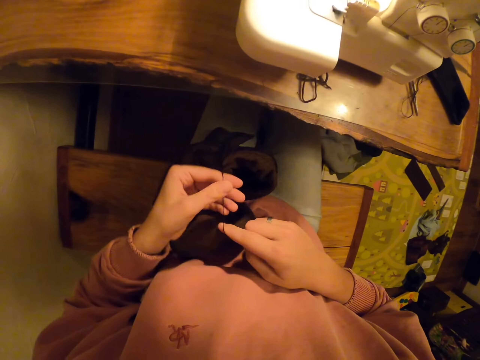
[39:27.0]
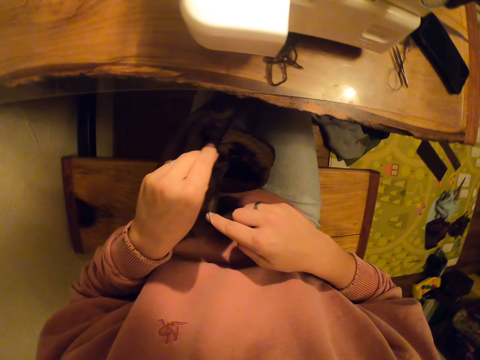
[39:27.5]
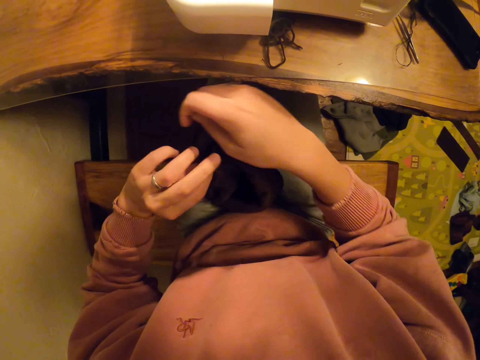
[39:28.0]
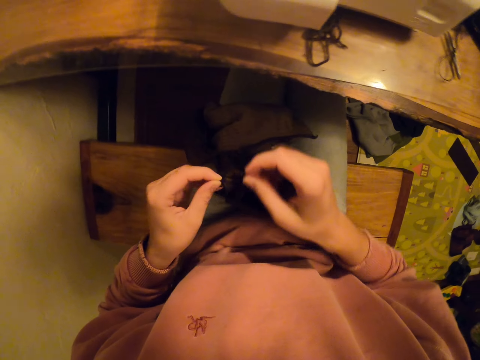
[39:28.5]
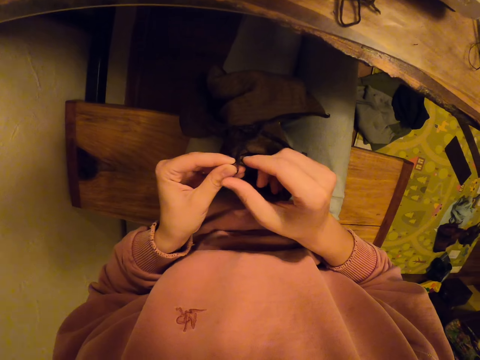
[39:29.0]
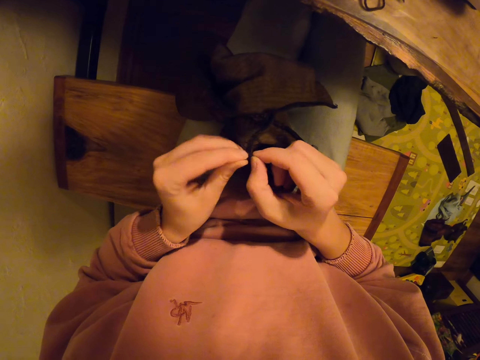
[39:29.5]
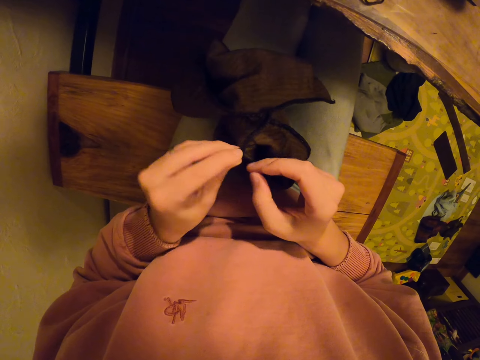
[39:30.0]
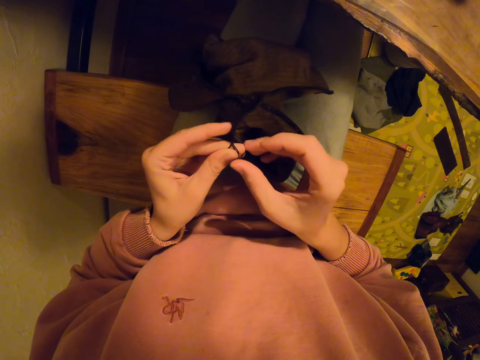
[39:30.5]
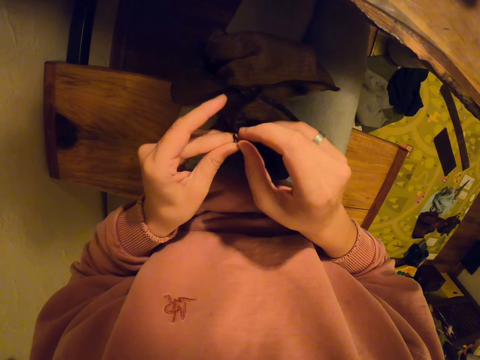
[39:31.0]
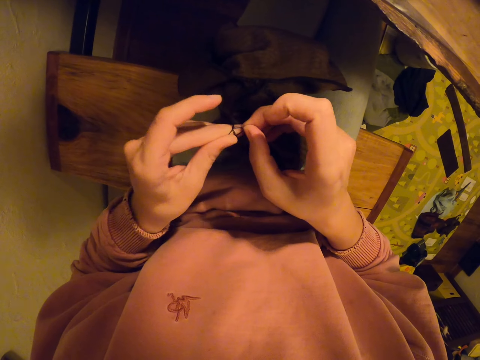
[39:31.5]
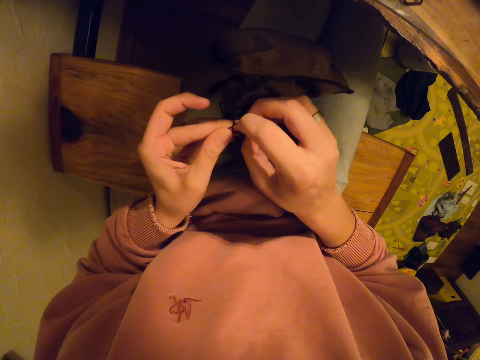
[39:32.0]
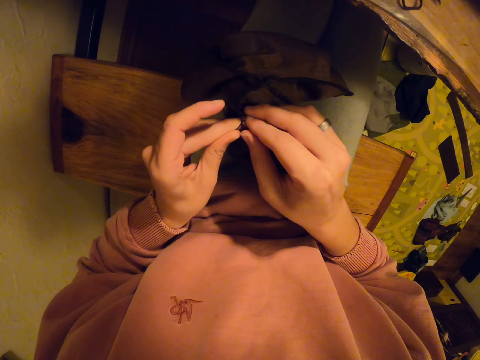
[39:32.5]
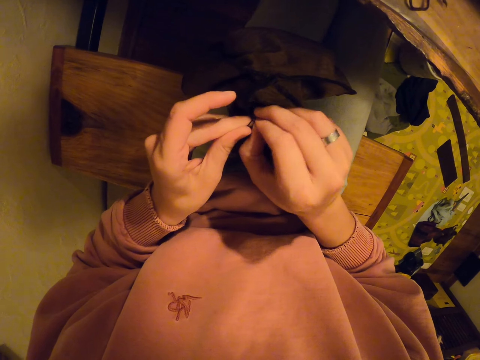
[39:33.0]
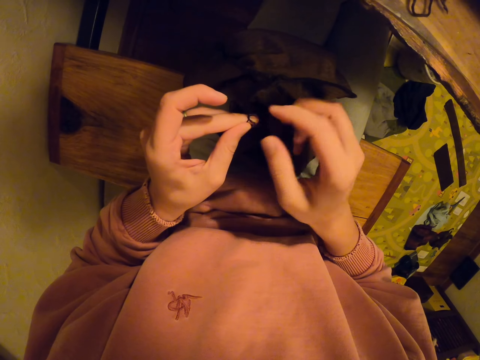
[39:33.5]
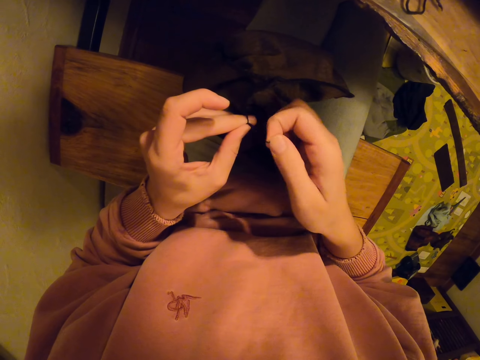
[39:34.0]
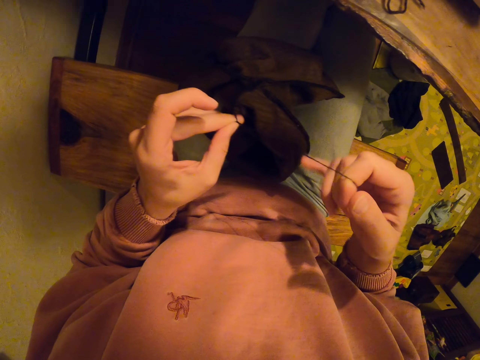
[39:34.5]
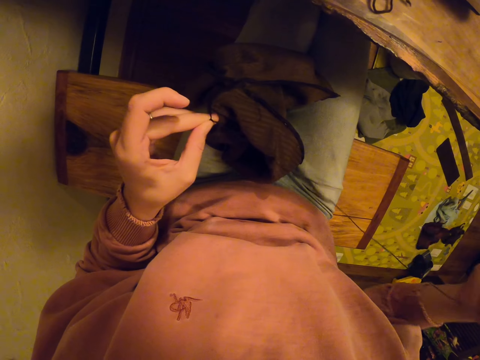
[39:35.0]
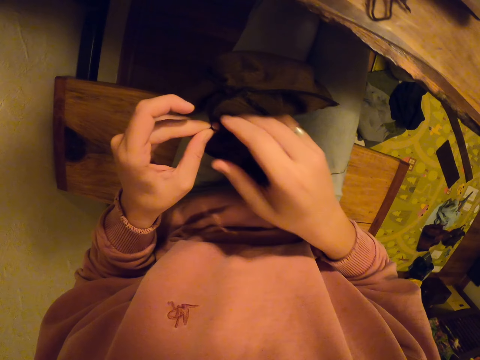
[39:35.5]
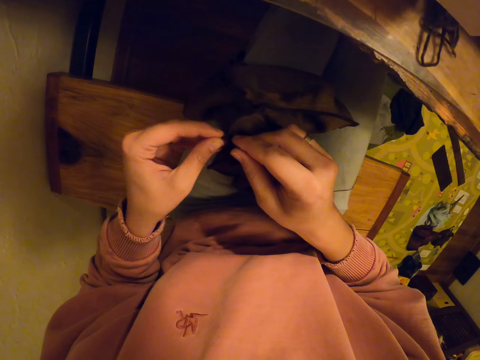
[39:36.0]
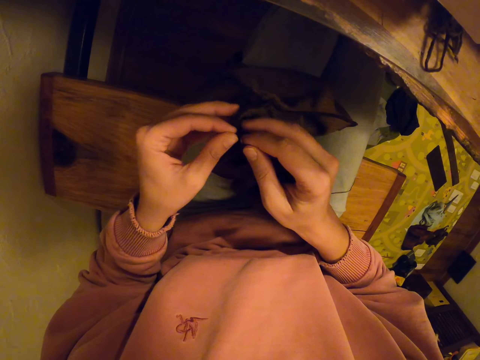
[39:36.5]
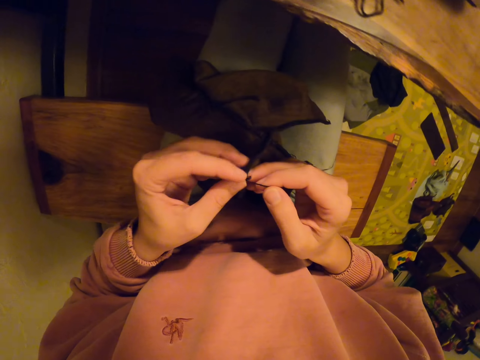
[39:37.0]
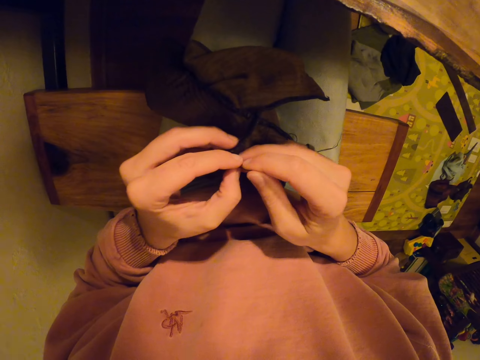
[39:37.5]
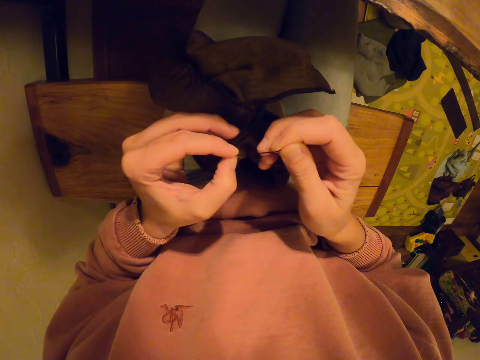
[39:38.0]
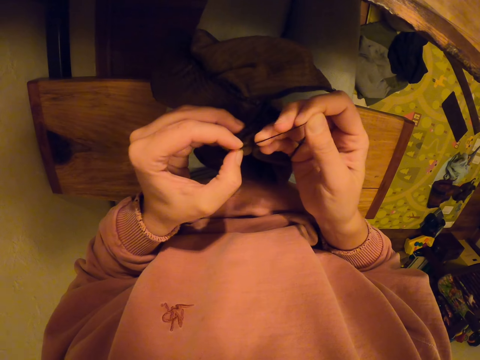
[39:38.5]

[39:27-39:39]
The camera wearer ties a knot on the thread on the cloth.

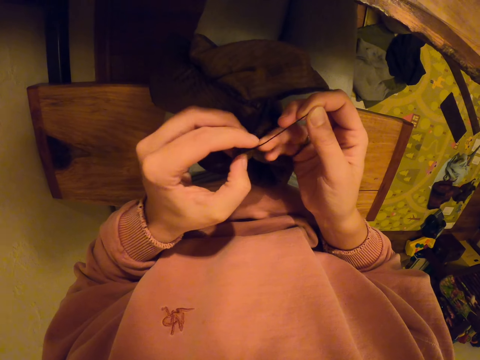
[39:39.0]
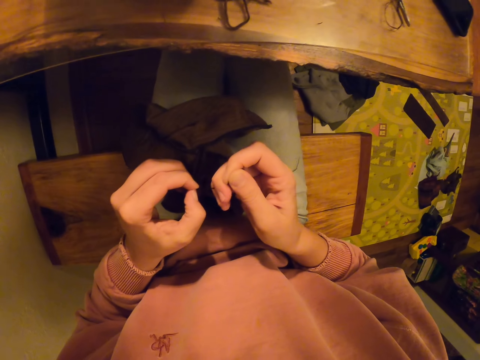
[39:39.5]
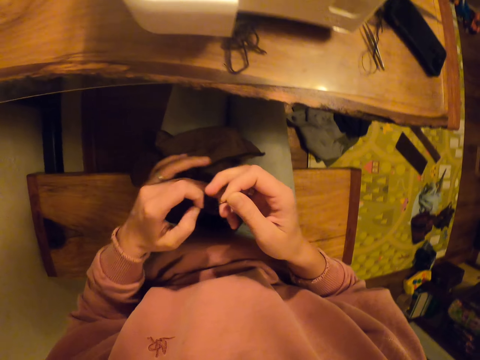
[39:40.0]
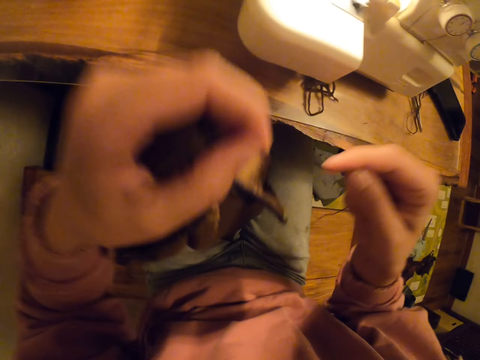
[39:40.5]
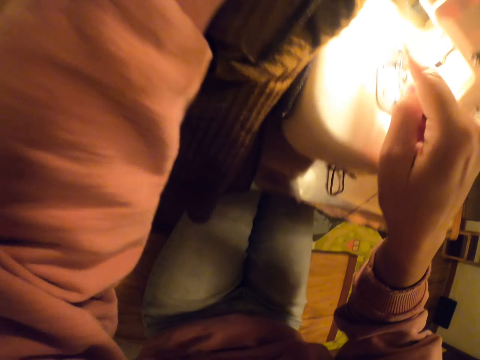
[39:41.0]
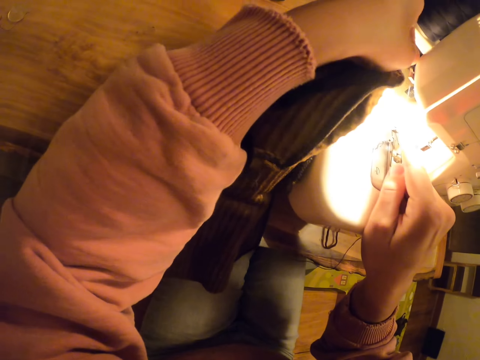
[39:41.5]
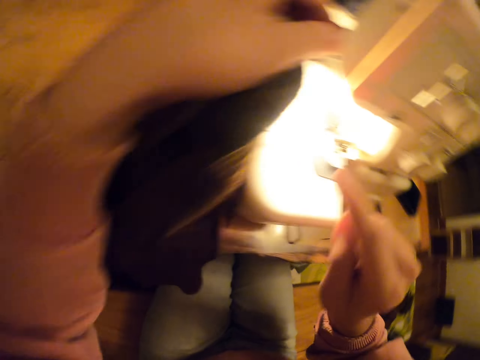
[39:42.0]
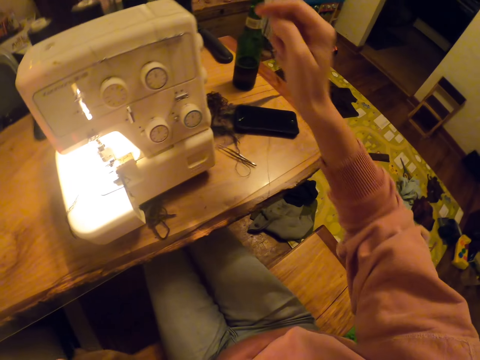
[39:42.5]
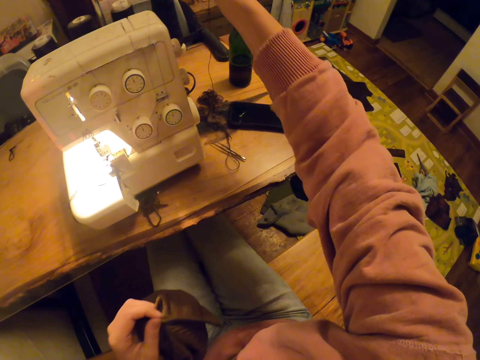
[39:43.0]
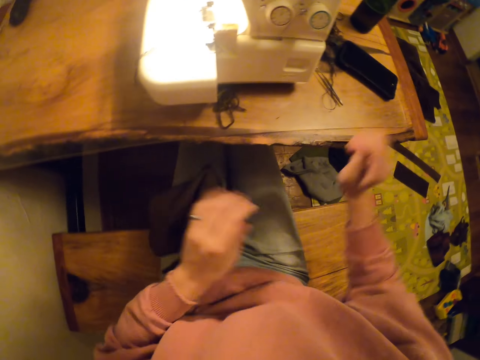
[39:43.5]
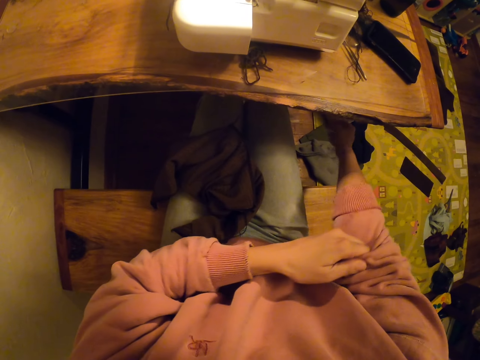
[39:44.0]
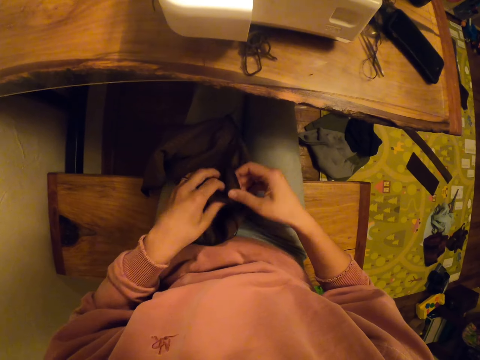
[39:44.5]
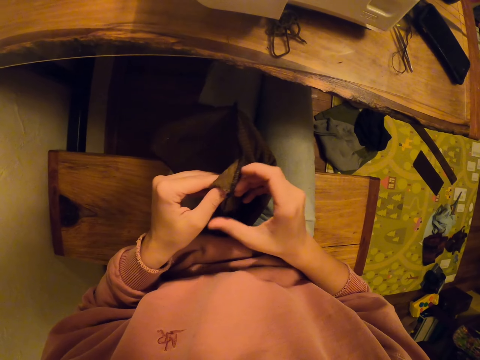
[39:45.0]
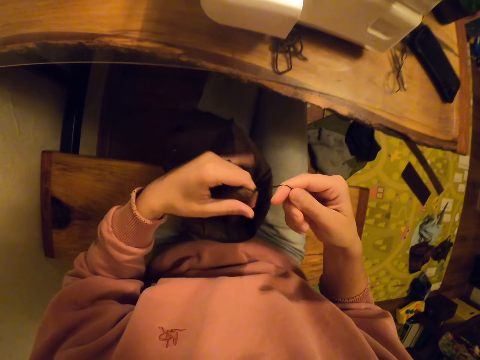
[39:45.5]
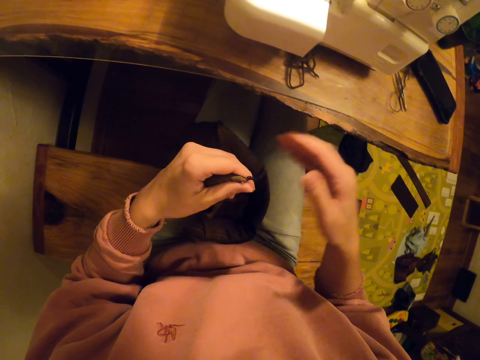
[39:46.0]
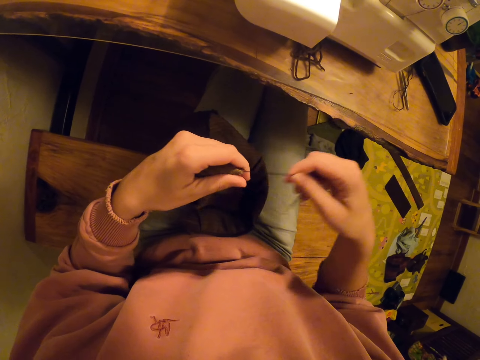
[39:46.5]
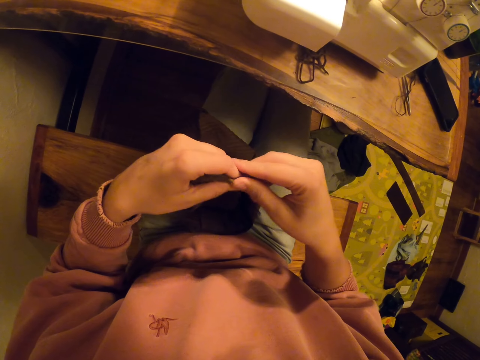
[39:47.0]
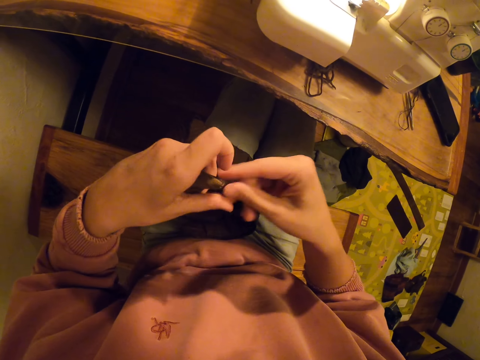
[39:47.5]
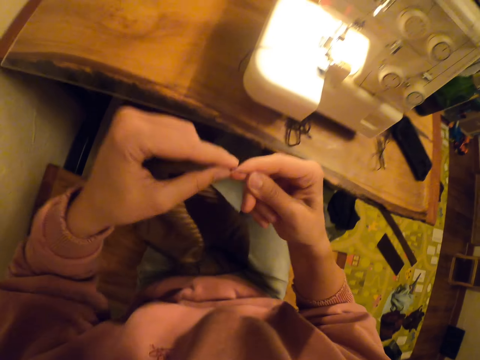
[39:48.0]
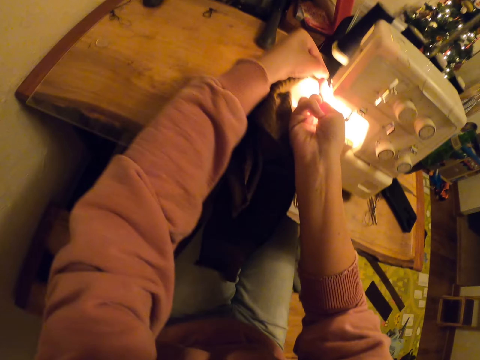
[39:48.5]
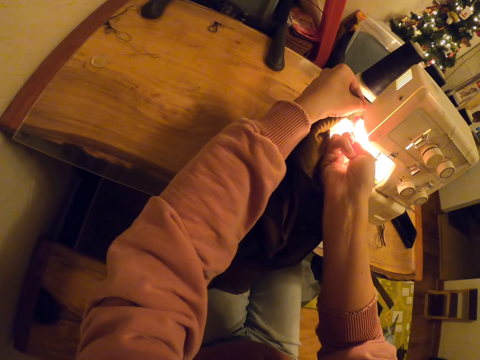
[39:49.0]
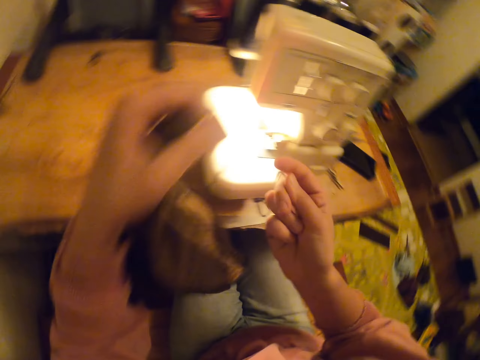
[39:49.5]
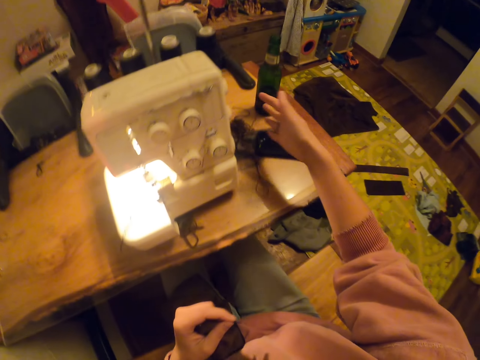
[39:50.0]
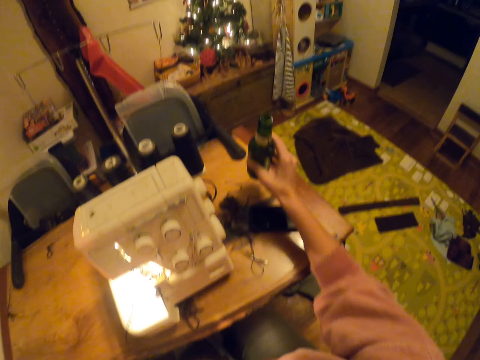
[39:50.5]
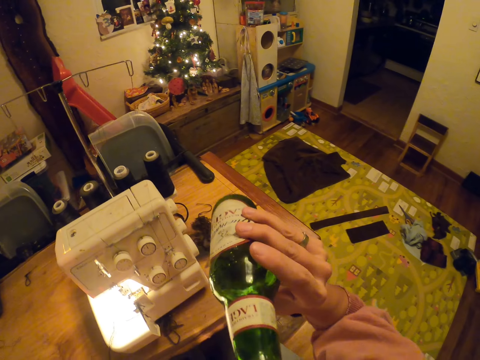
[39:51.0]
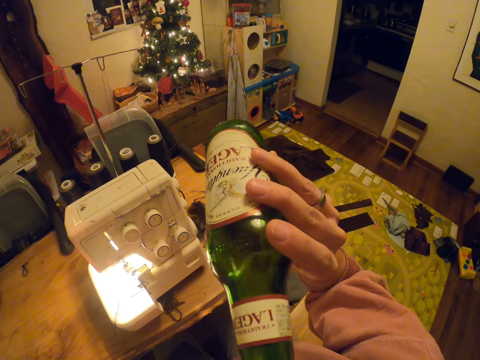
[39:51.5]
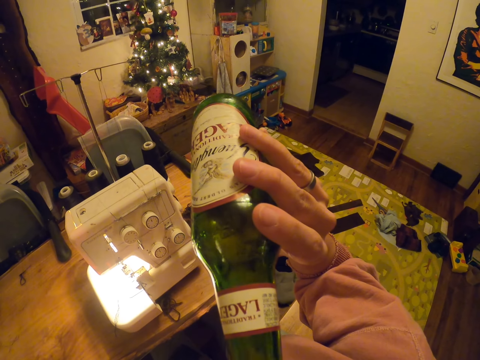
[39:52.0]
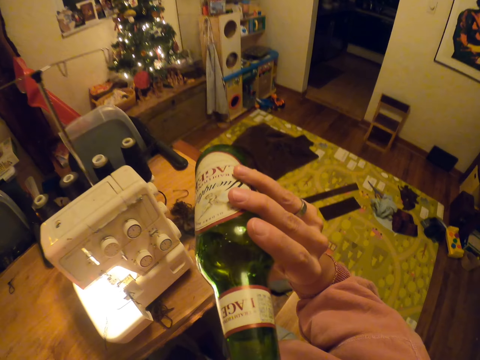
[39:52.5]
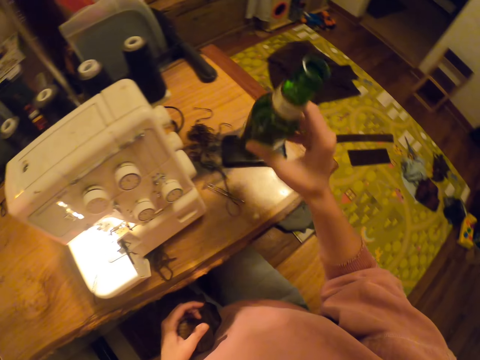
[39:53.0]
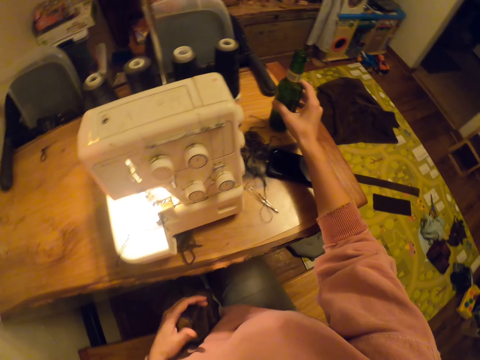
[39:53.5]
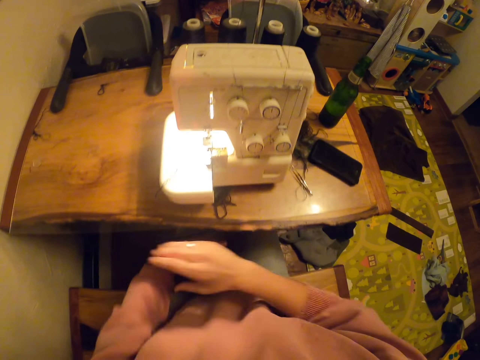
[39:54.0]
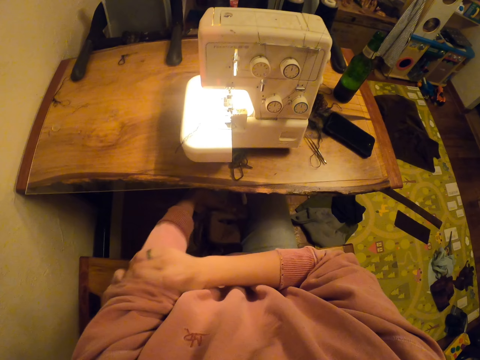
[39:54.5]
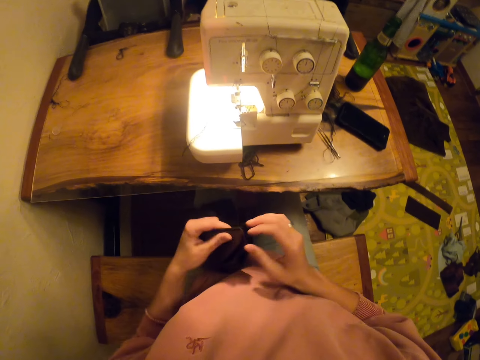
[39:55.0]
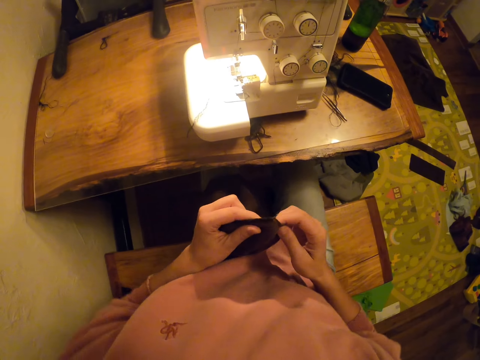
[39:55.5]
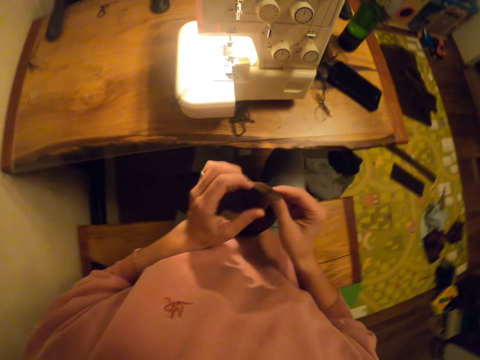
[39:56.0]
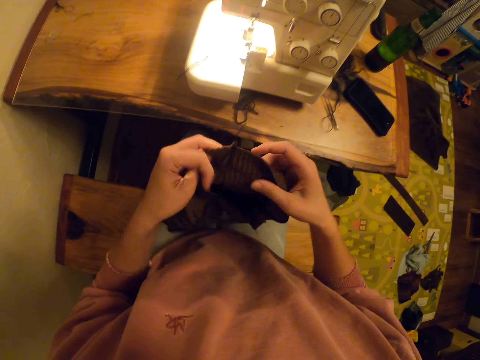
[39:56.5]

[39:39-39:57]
The camera wearer cuts the piece of thread. They pull the sleeves of the right hand sweater. They cut the thread on the piece of cloth. They pick up a bottle of beverage on the table. They drink the alcoholic beverage. They place the bottle of beverage on the table. They pull the sleeves of the left hand side. They touch the hand.
